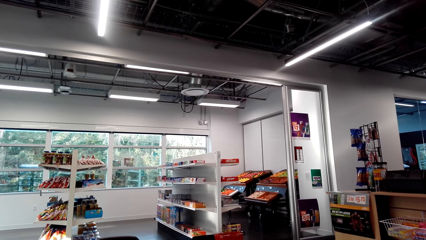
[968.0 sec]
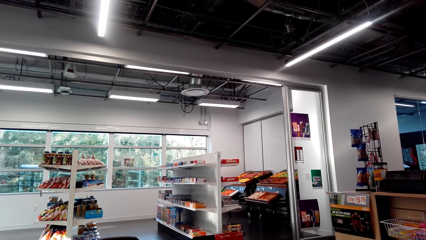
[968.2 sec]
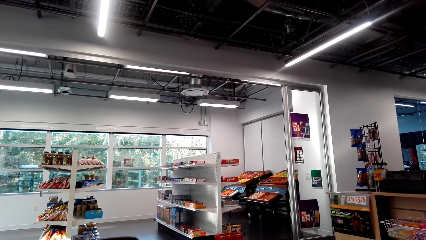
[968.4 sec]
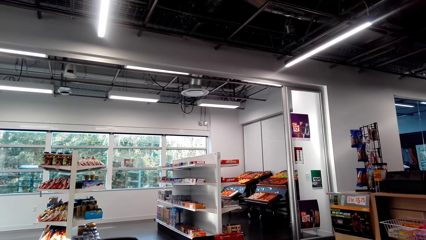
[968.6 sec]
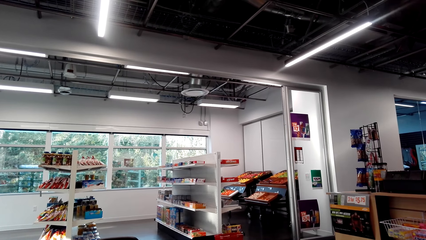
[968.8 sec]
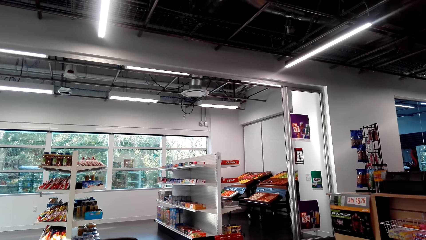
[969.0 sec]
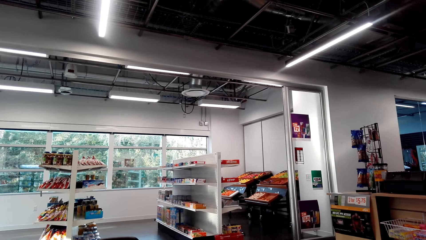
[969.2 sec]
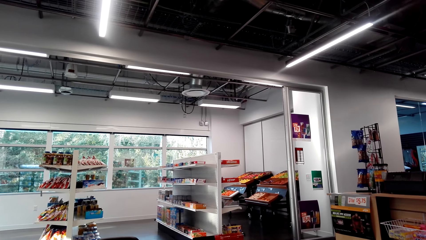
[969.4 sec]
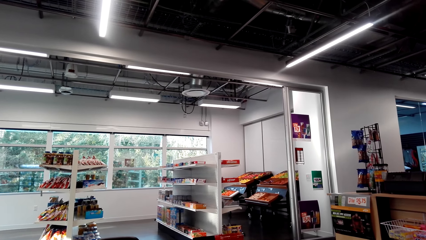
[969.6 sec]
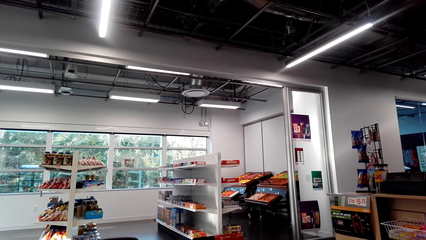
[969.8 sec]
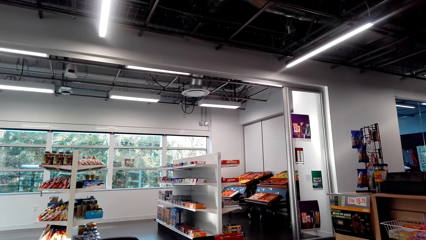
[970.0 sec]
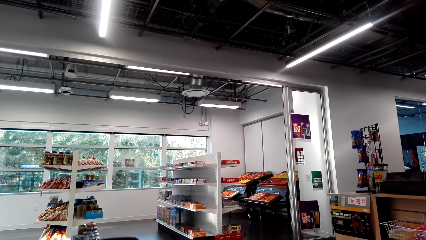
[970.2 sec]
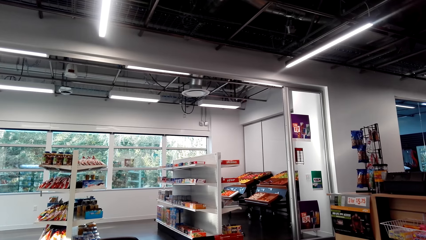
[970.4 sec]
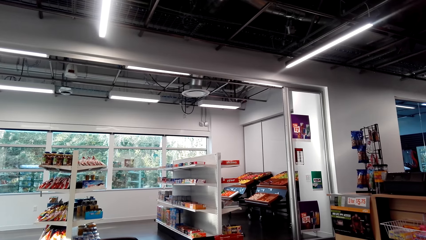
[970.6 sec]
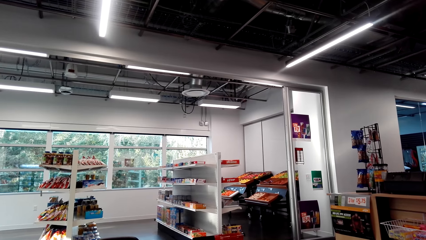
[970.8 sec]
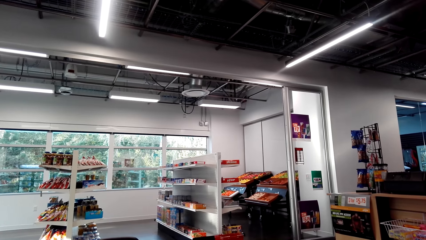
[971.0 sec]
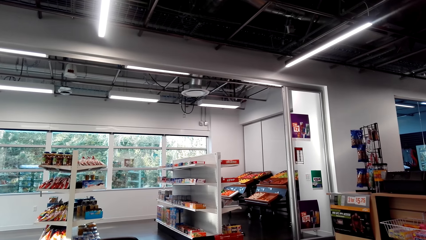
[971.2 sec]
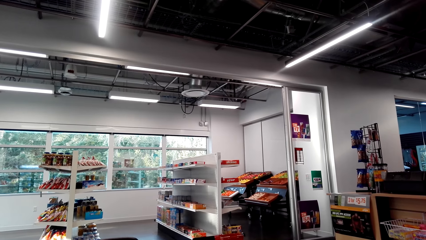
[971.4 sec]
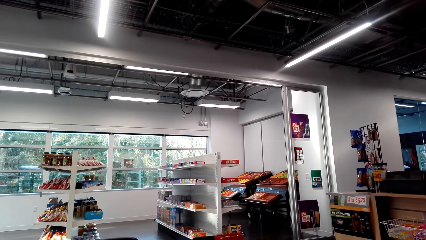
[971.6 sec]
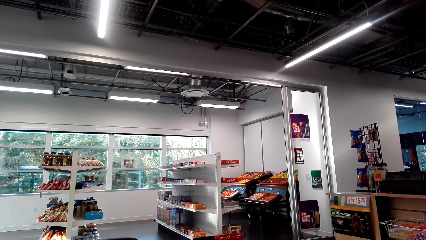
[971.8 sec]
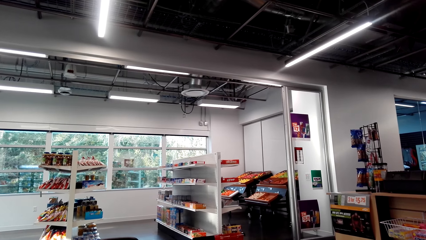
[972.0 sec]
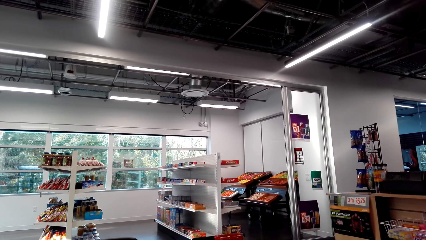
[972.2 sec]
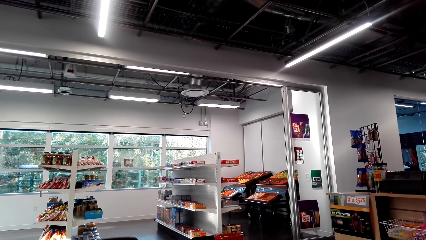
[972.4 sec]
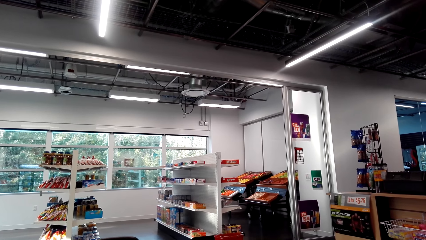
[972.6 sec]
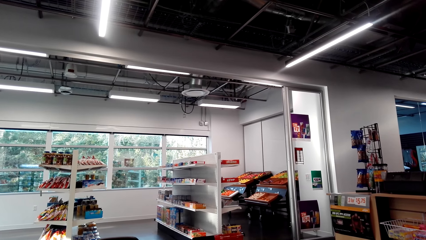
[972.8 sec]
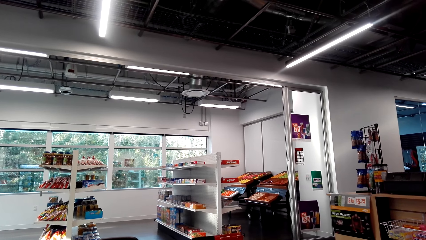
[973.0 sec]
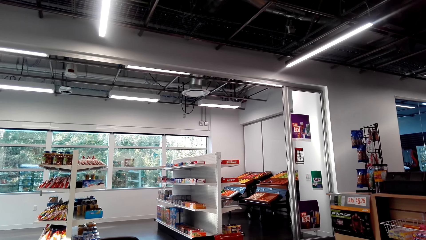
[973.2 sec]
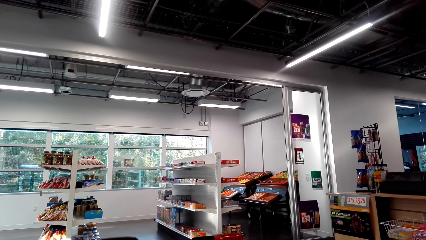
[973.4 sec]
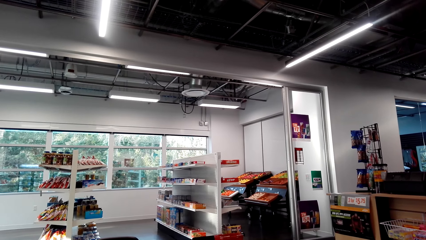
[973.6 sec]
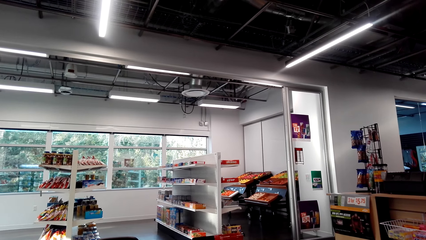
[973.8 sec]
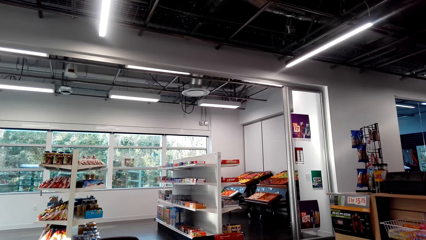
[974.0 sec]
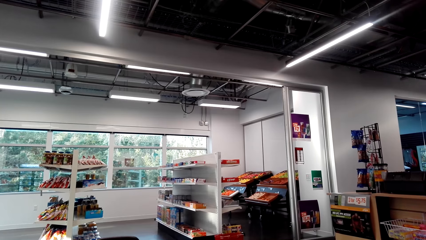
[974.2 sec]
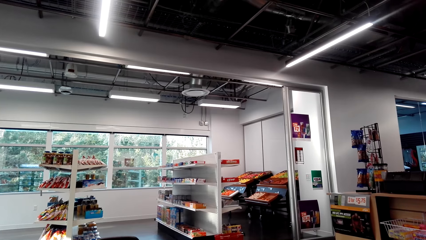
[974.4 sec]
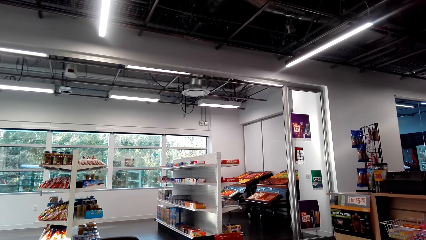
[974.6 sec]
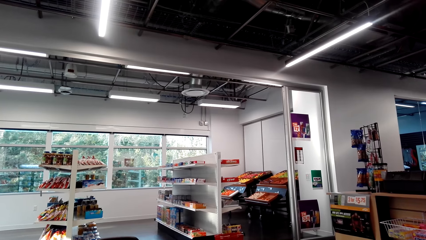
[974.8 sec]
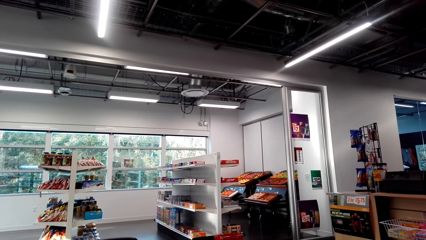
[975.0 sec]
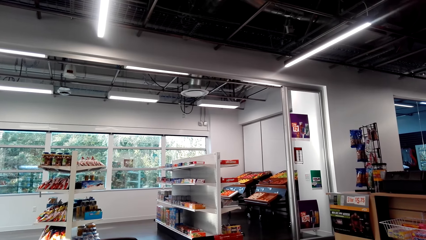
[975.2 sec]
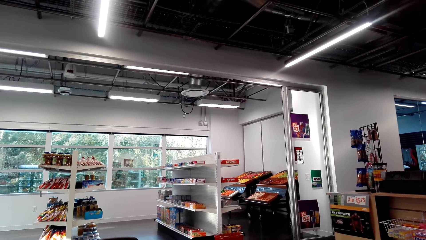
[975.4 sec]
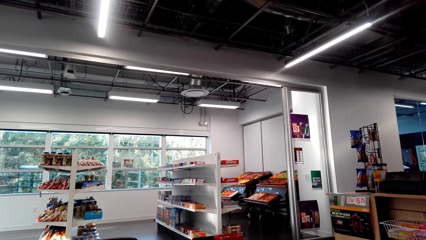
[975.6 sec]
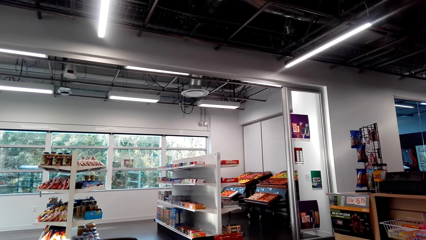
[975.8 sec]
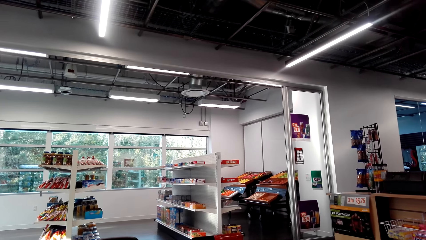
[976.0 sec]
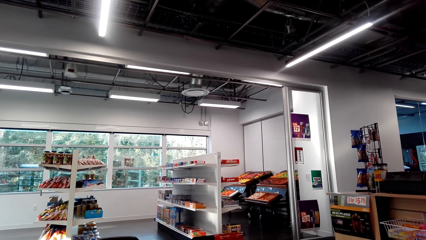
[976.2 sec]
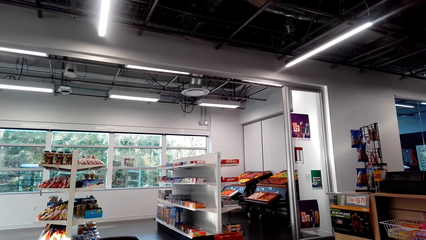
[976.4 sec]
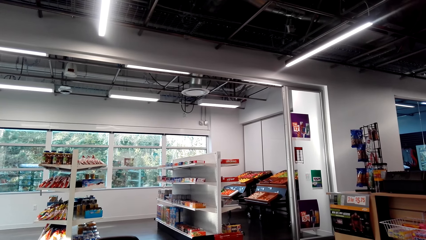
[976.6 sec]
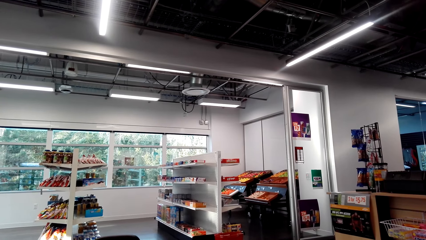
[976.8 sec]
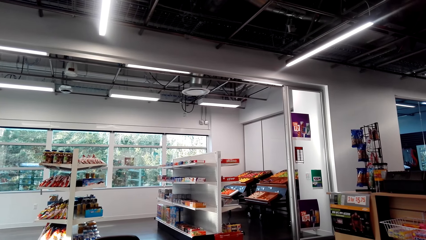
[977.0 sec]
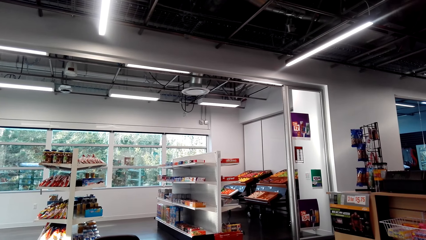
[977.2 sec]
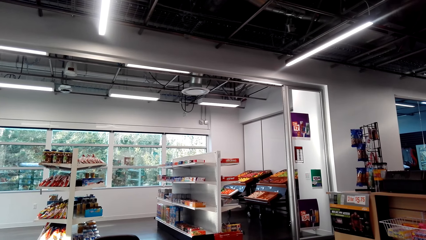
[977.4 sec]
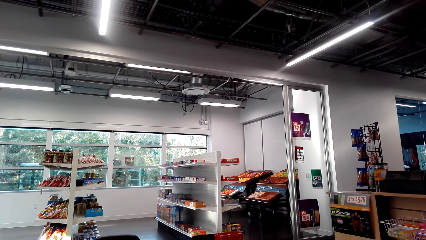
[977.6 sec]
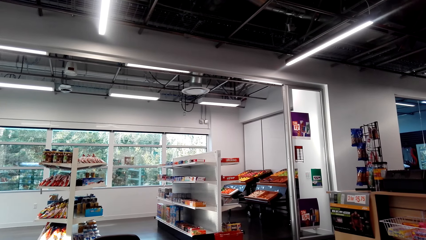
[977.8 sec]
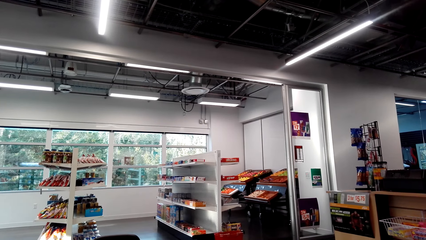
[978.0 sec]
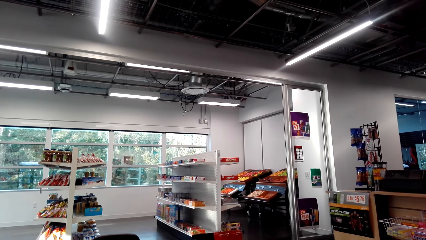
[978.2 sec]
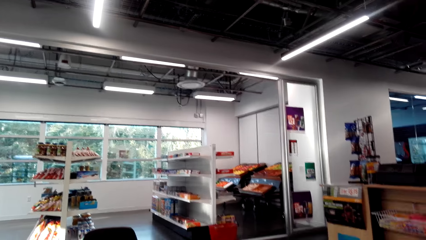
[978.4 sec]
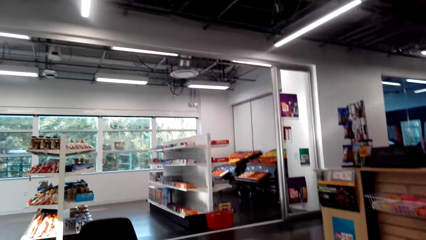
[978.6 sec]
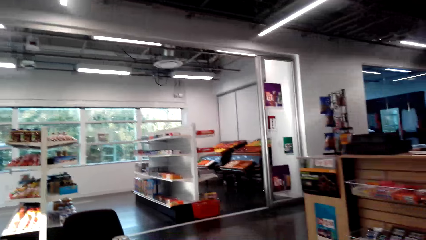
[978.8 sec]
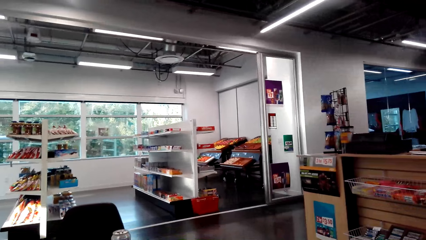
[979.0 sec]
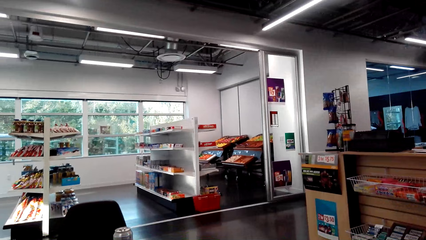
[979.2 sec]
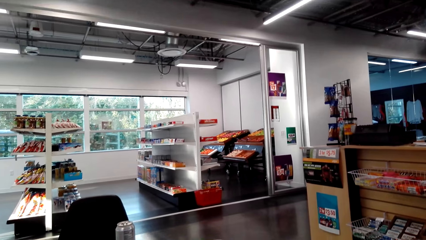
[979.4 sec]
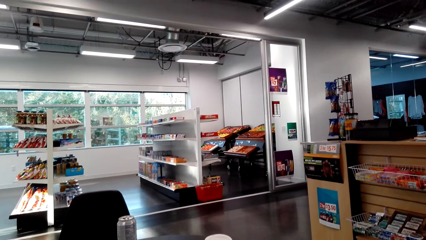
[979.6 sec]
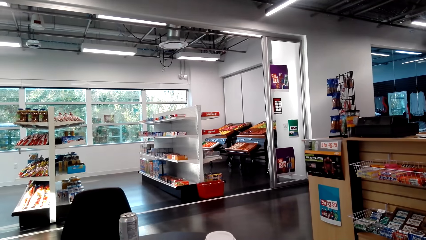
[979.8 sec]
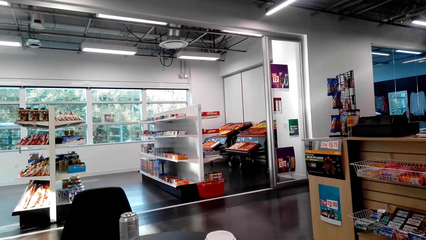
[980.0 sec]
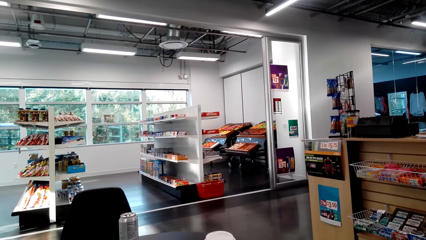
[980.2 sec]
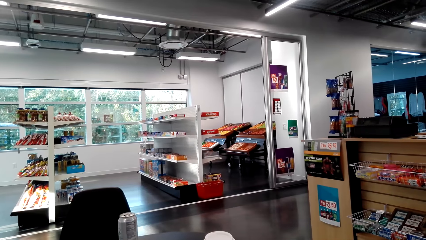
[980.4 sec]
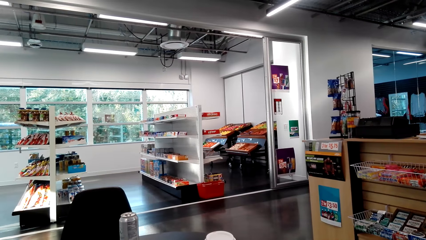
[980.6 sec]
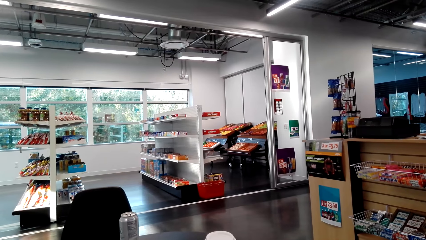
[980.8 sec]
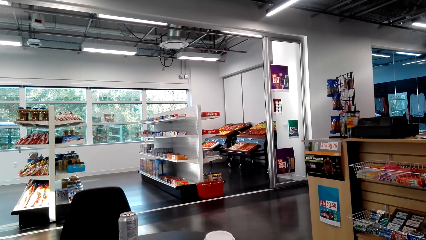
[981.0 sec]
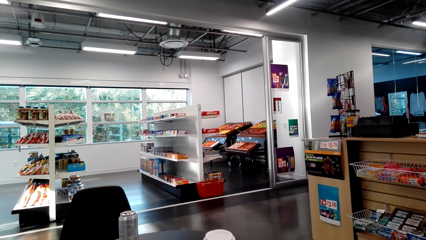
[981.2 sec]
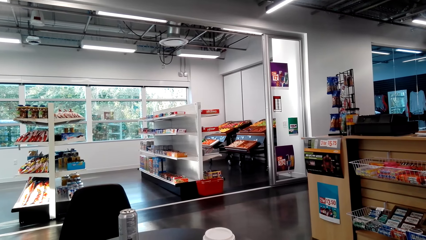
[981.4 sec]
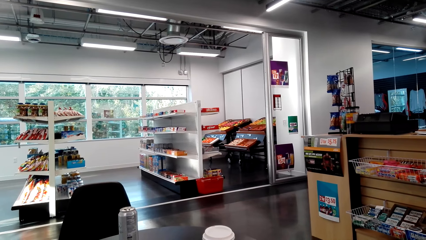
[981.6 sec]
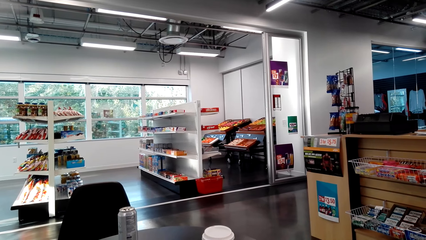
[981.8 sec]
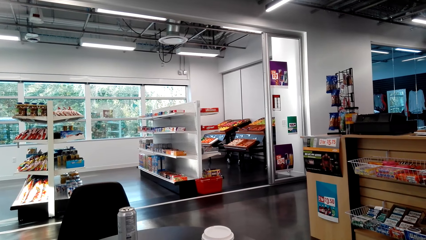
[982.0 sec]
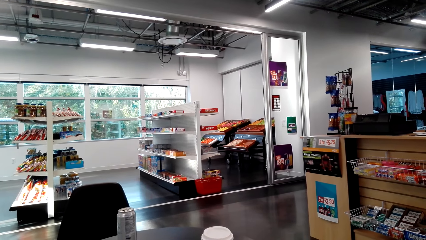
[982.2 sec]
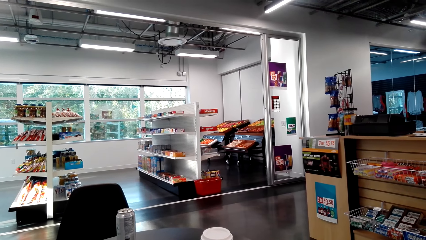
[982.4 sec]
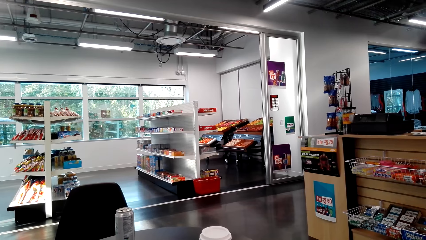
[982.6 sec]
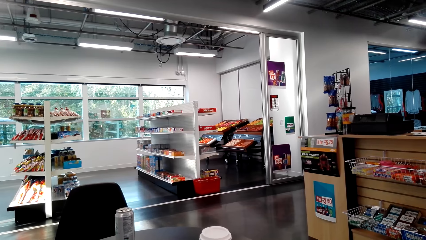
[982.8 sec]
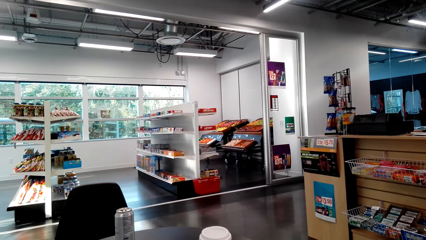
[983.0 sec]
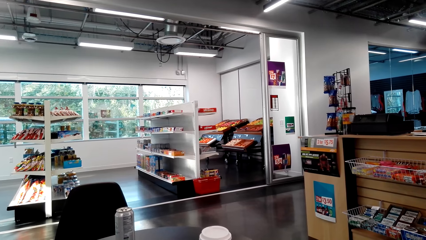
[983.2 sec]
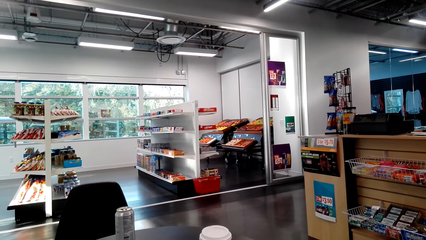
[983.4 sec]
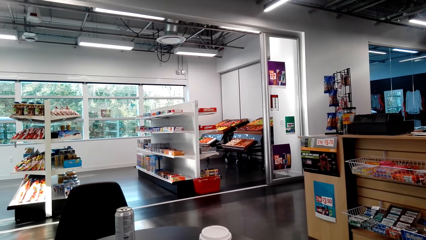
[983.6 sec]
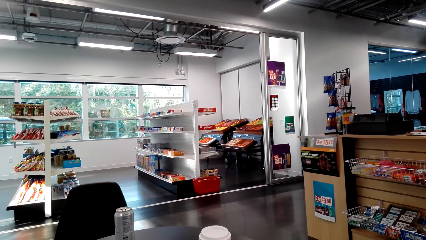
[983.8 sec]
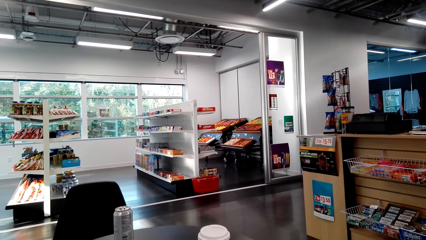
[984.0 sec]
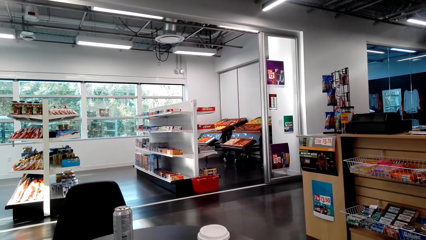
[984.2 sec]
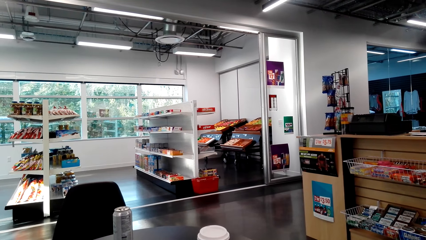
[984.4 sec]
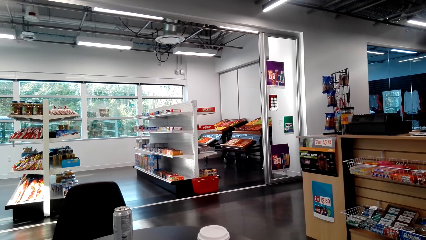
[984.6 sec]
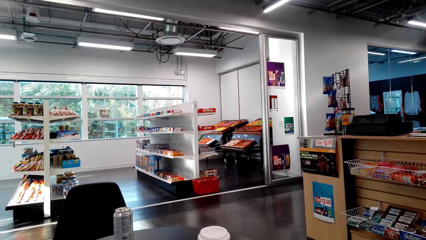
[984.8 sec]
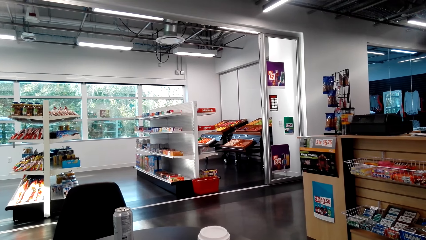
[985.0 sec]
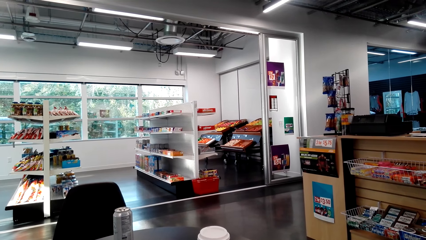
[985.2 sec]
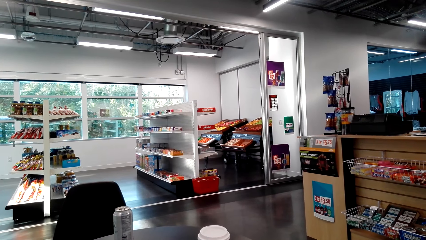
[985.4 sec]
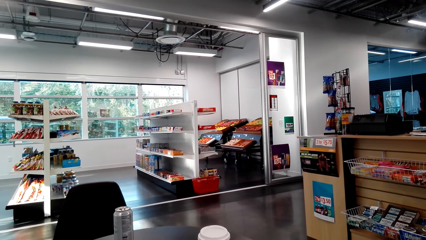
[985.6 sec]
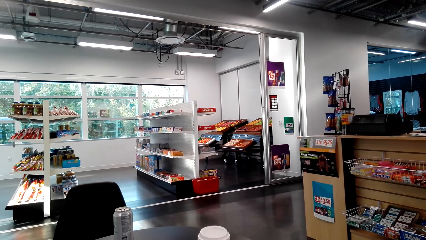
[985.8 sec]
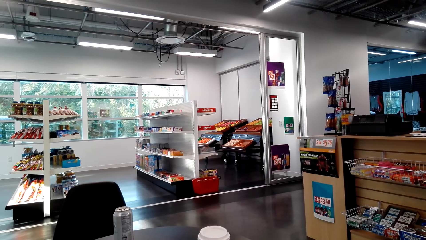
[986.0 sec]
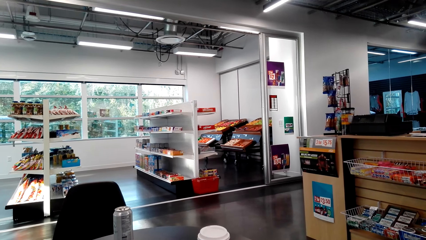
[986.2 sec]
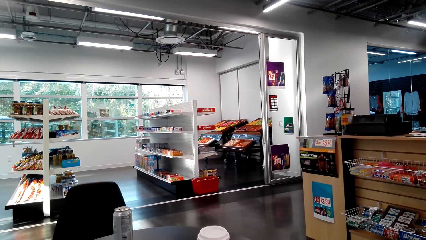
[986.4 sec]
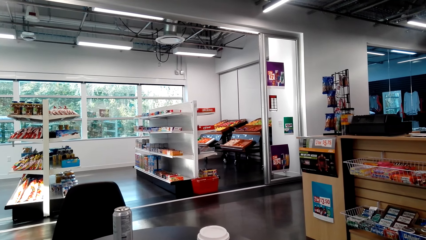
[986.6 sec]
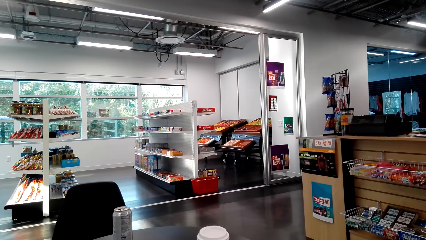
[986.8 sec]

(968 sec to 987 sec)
The camera wearer looks in front. They look down.
